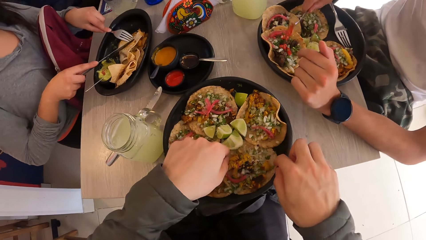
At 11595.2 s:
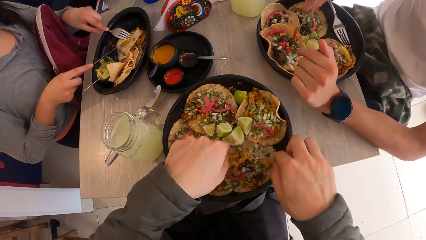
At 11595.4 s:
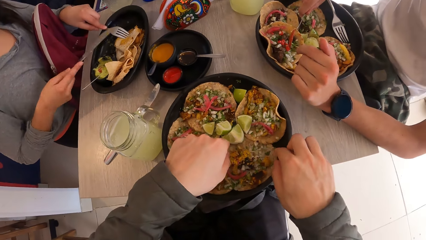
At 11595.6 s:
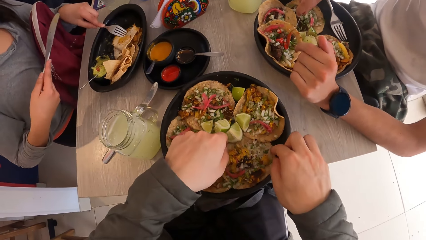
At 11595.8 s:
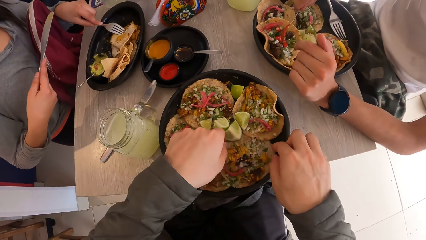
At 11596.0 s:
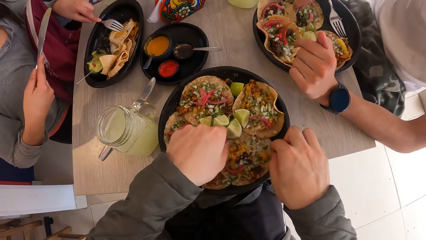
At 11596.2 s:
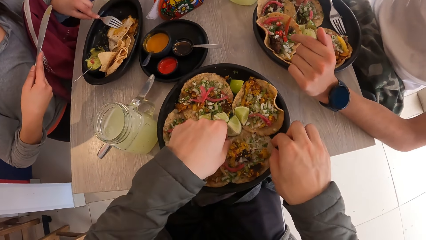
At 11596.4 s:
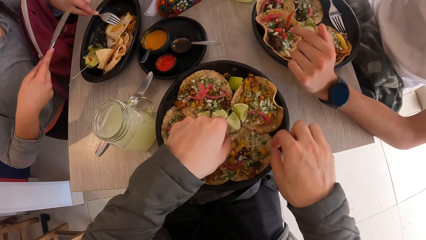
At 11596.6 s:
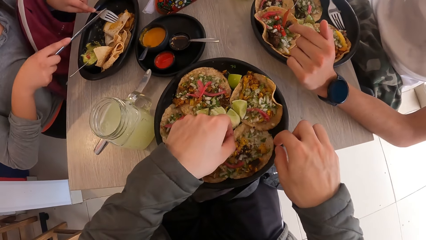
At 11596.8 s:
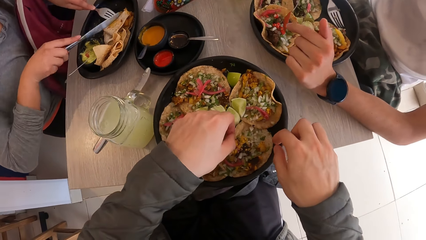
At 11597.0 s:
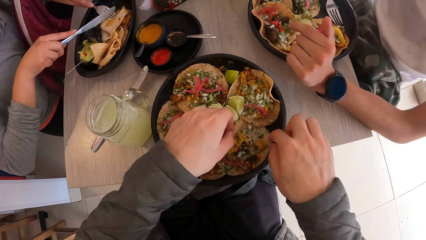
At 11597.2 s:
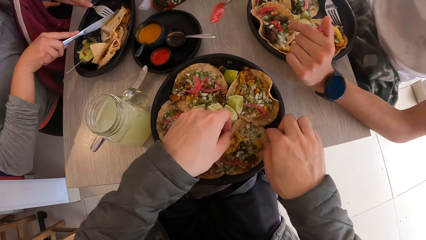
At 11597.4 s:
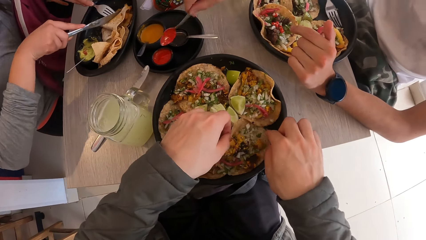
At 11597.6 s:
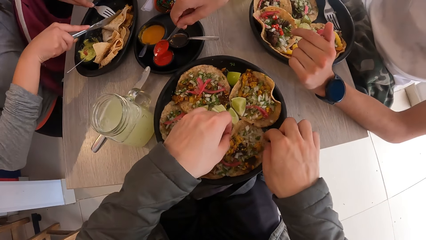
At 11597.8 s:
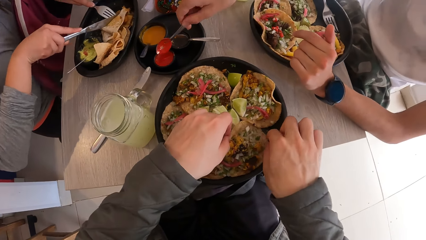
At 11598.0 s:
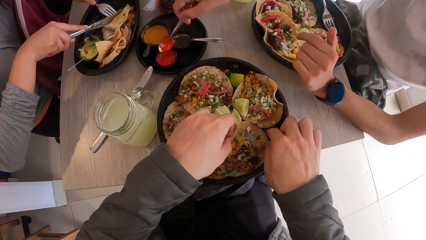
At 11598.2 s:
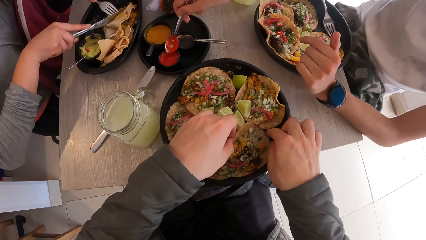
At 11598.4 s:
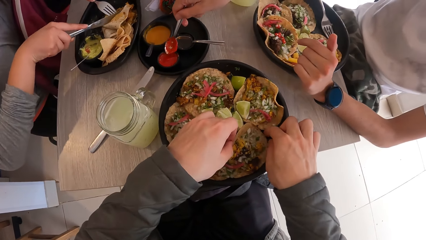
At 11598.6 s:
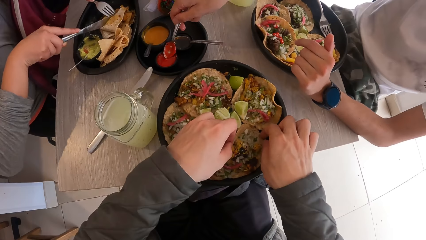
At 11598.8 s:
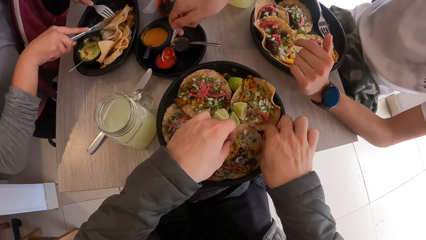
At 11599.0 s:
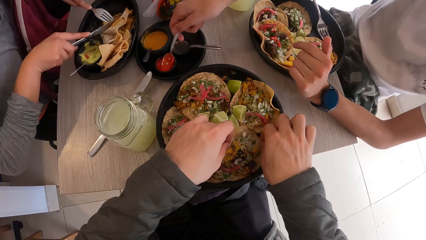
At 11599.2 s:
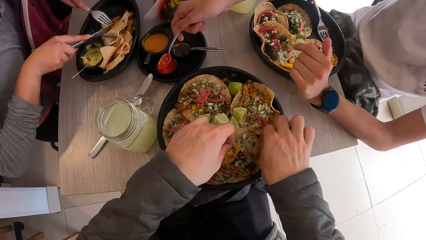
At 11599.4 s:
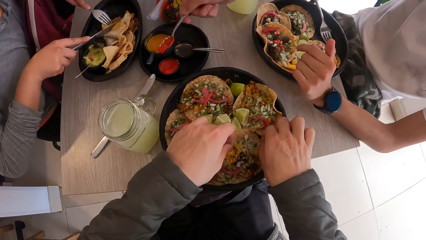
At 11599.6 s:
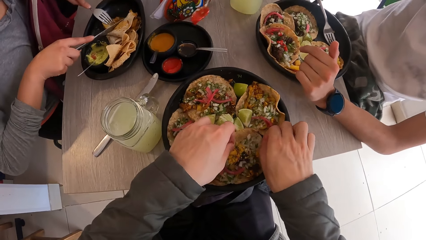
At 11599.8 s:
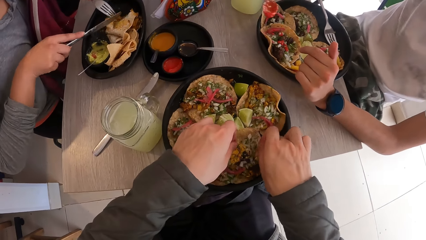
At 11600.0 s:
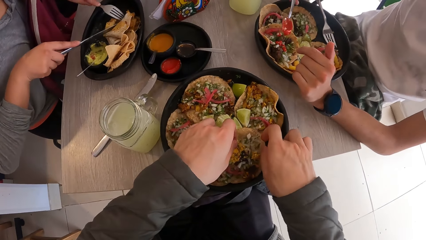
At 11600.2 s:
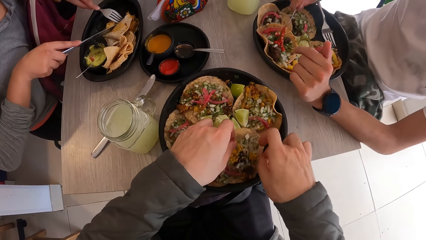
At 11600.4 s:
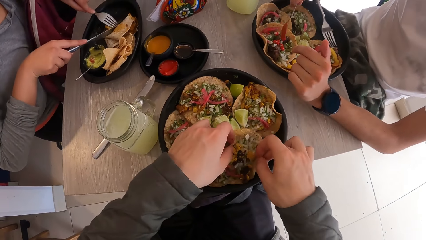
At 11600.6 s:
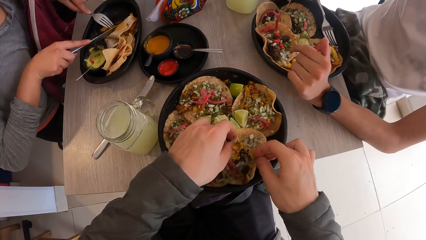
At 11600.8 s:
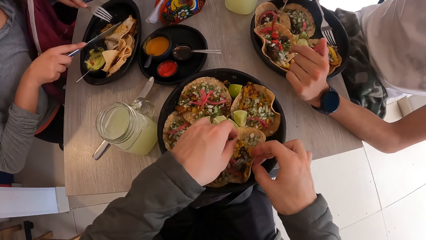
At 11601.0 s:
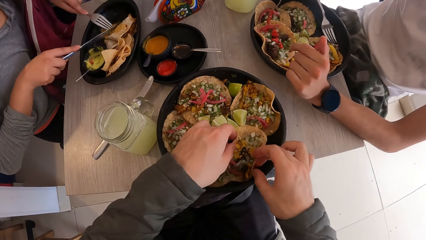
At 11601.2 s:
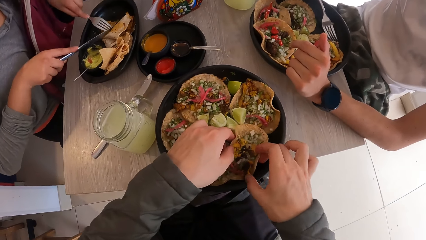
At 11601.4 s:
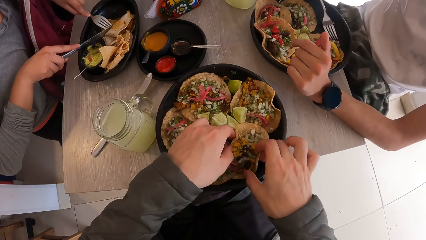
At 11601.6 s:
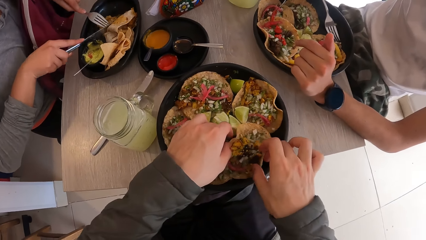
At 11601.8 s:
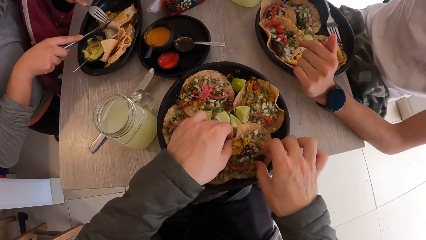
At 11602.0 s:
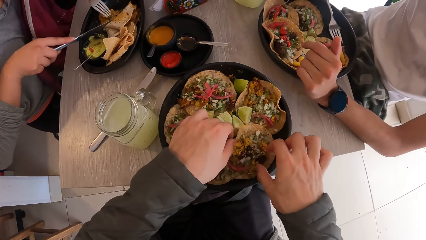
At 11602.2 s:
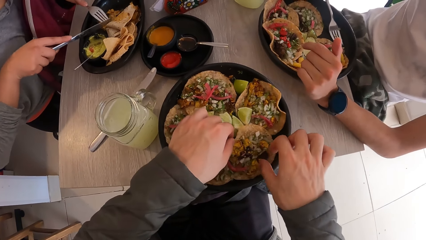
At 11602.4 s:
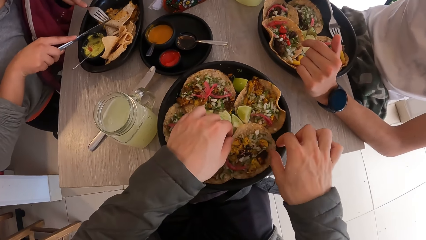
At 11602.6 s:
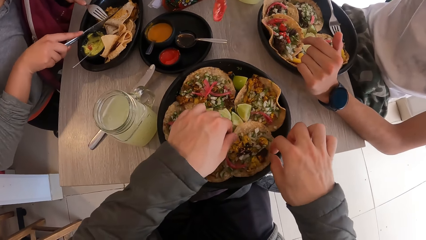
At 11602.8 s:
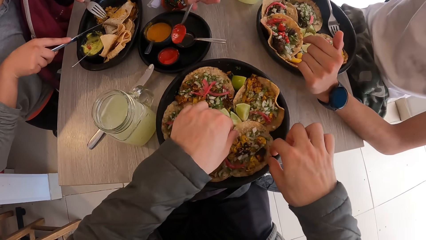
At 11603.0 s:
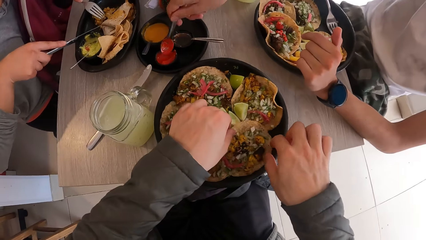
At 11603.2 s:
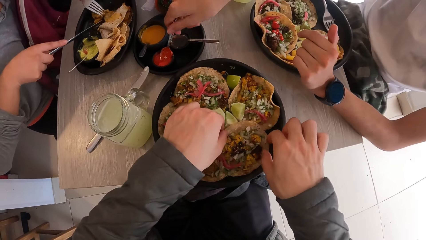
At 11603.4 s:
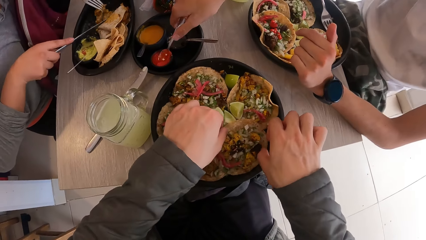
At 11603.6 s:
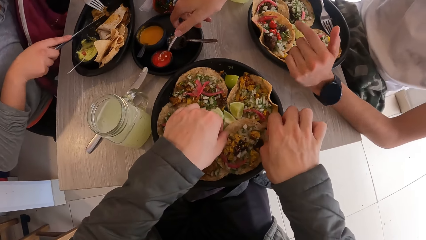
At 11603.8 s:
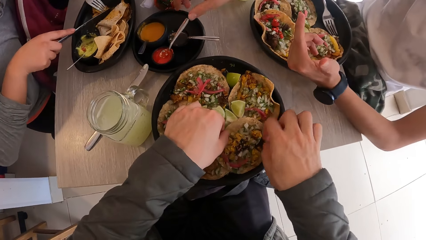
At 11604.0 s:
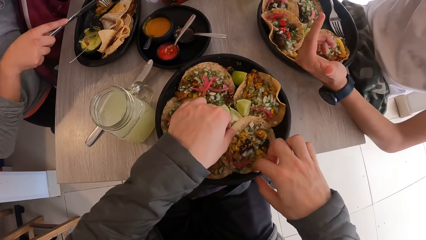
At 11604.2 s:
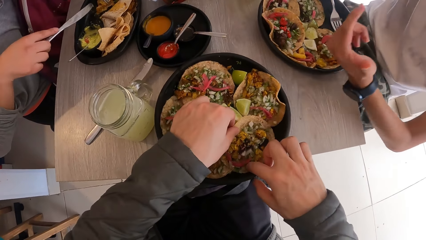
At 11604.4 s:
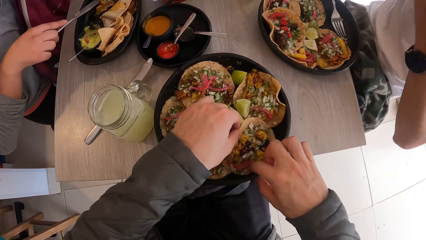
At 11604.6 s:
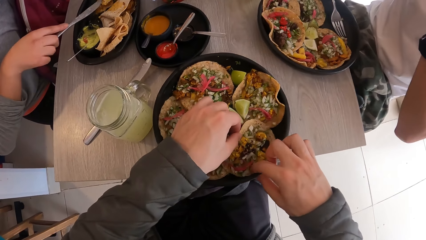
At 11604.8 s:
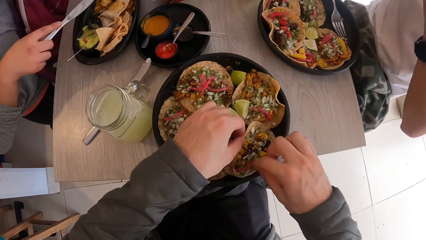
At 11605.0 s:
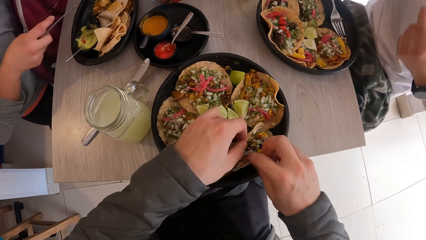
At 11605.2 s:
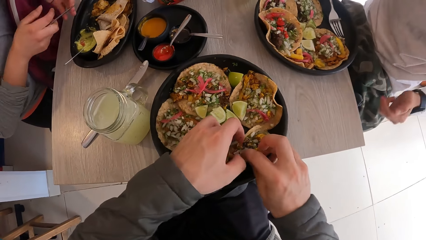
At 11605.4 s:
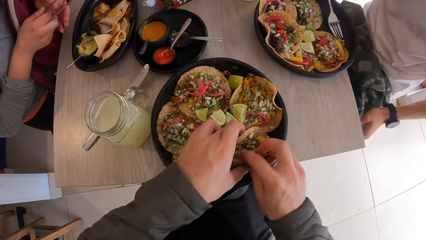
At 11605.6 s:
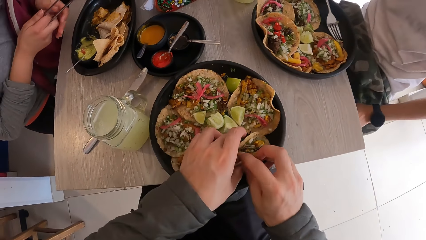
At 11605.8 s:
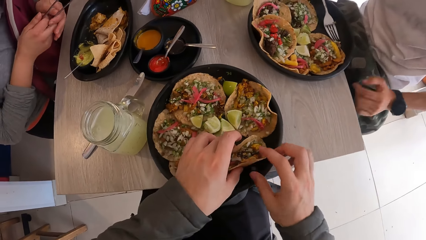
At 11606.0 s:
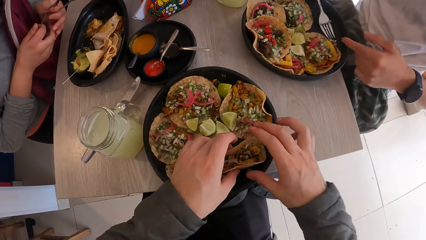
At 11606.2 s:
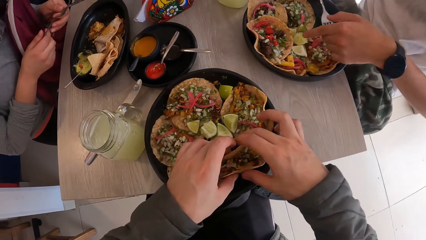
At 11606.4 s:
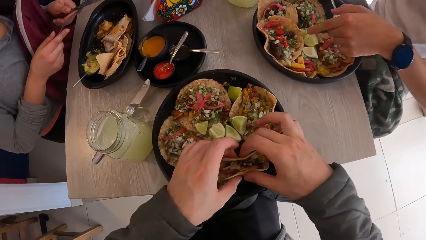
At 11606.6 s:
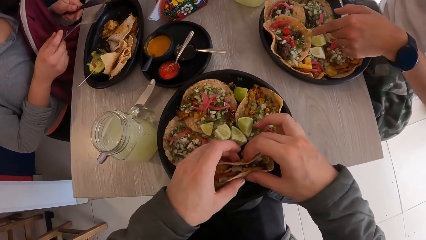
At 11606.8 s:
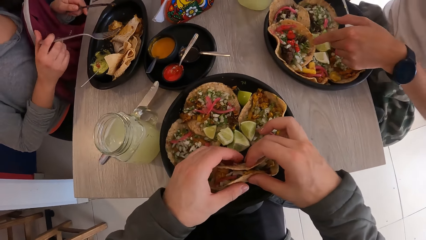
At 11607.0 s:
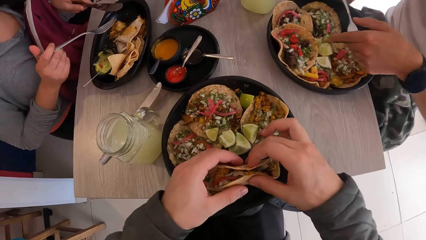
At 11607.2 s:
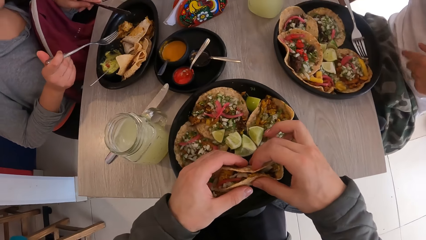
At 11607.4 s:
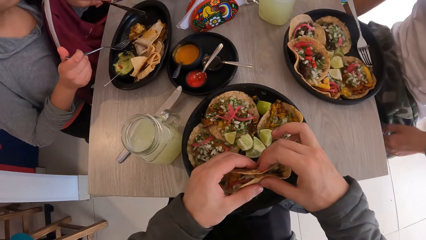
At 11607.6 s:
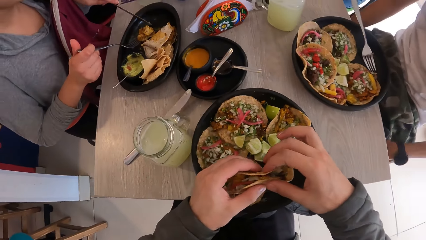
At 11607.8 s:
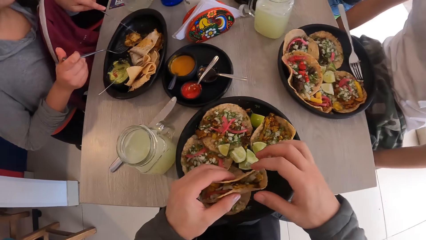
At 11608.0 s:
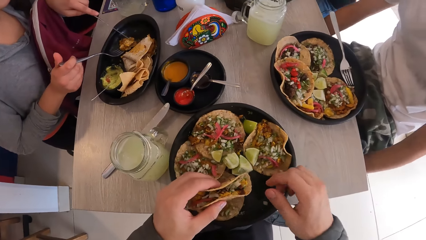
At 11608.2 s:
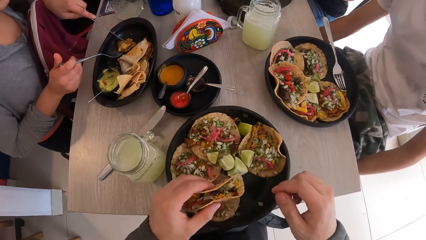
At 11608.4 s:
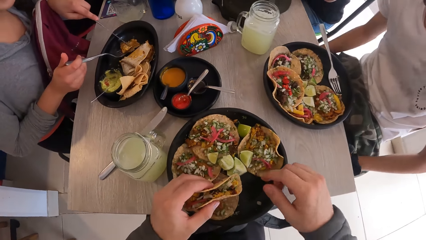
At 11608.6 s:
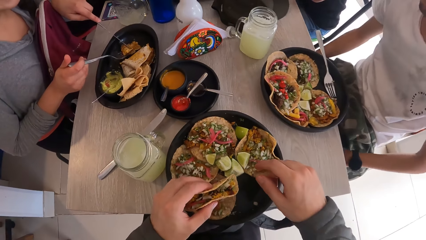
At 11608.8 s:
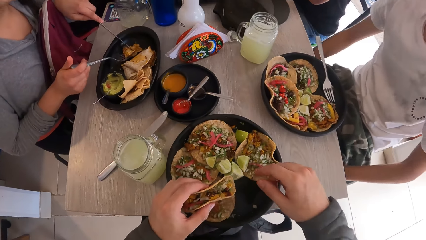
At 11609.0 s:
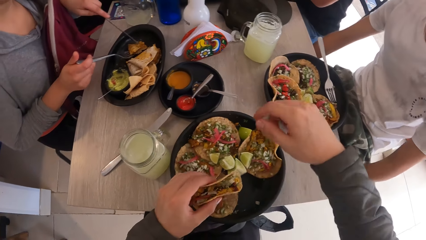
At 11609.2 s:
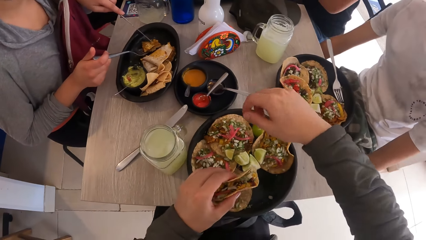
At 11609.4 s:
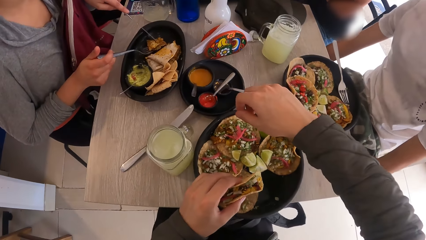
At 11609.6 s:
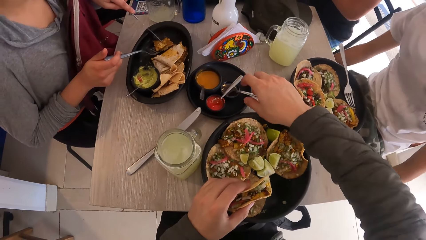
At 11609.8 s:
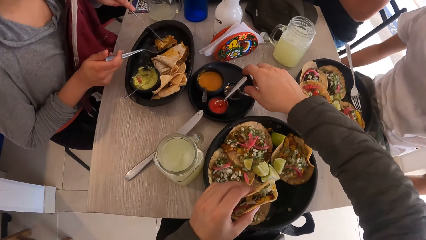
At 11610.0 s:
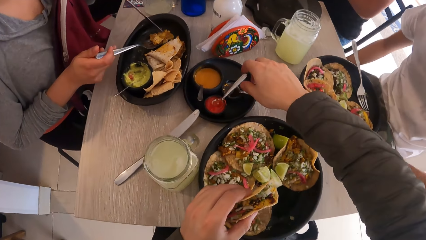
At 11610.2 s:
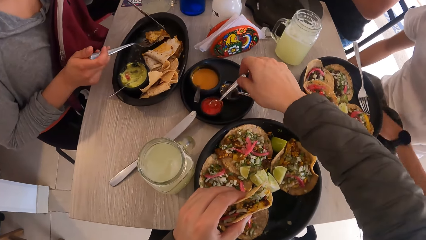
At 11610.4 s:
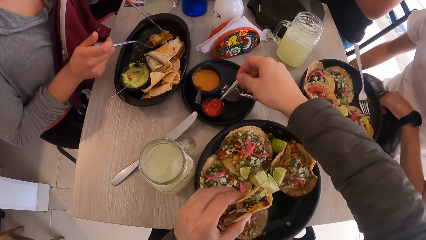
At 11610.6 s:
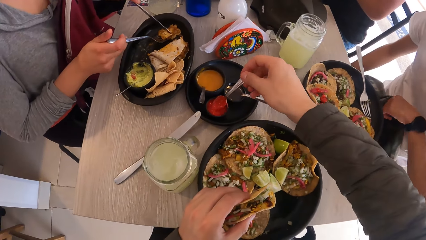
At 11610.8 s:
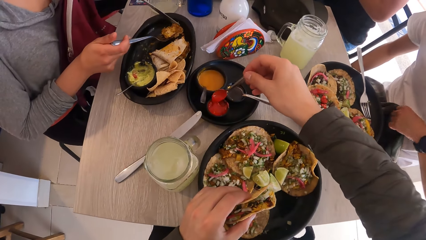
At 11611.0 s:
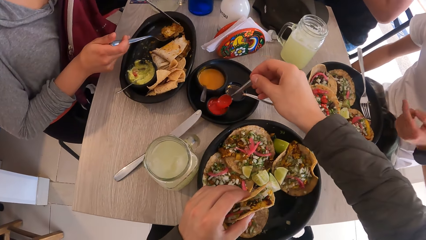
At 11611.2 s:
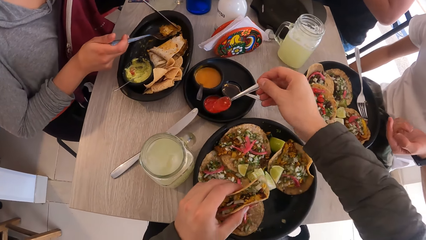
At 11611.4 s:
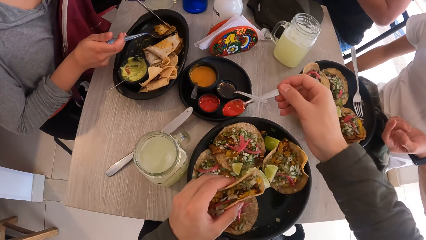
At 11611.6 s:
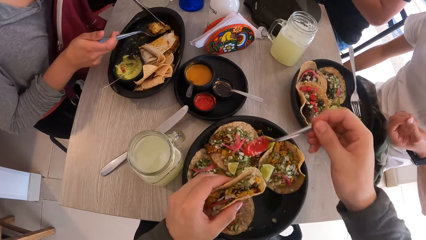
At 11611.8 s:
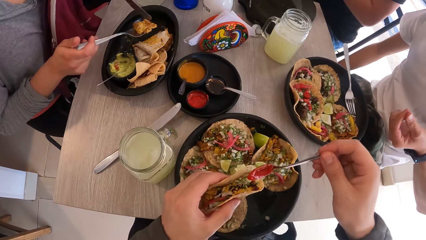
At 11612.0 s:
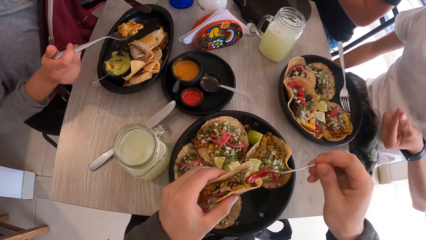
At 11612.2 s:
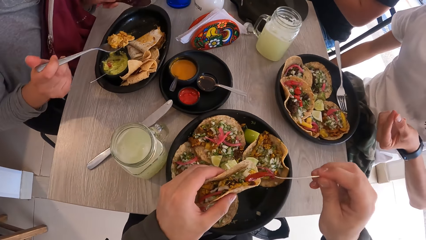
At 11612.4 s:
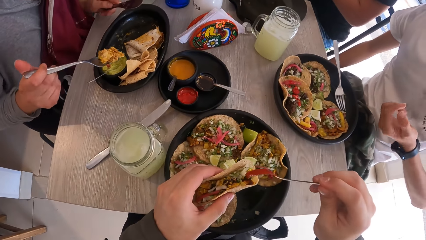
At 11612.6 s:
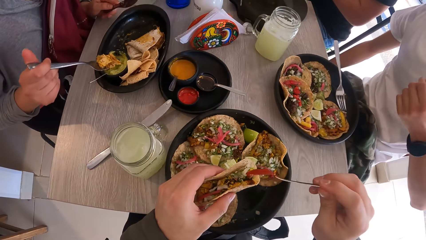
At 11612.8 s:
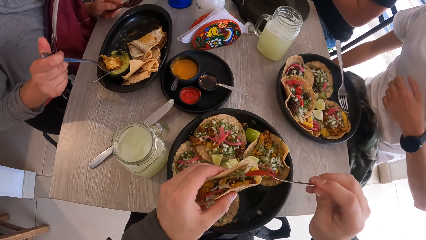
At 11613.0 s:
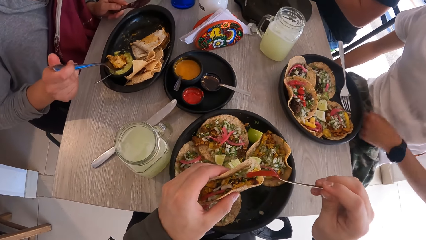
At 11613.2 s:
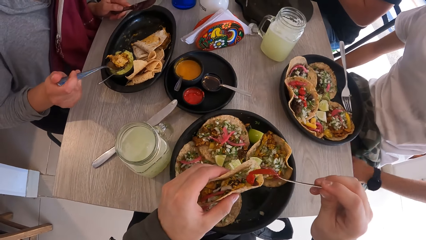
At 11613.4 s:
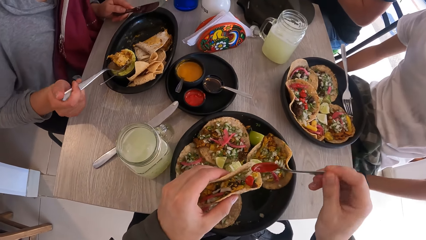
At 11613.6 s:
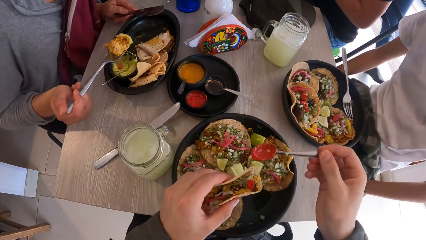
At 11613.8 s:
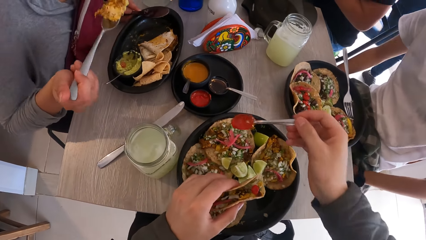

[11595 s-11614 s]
The camera wearer stares at the tray. They scoop ketchup from the bowl and add ketchup on the food.
